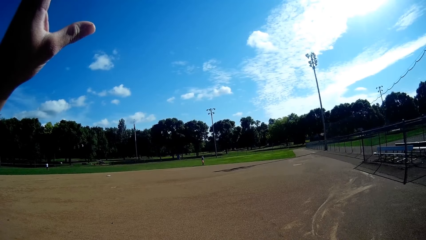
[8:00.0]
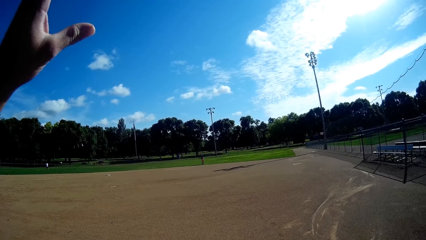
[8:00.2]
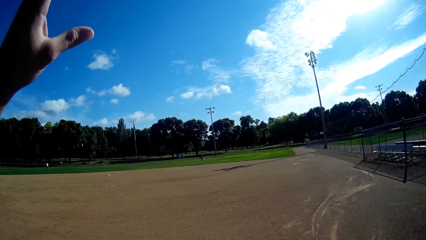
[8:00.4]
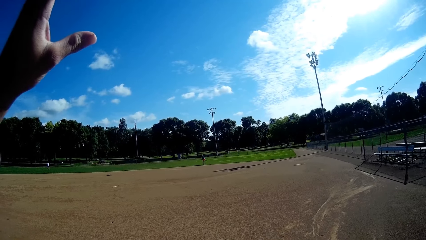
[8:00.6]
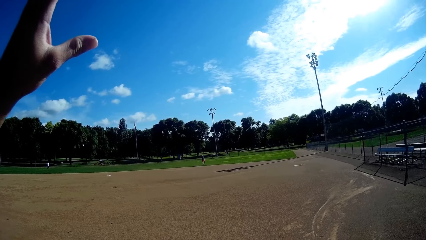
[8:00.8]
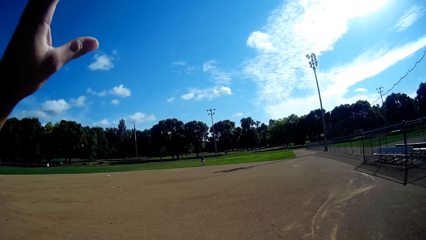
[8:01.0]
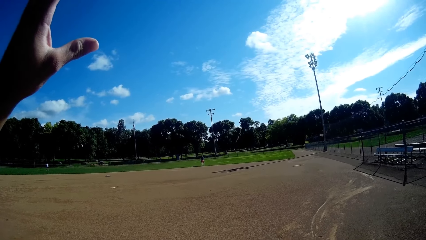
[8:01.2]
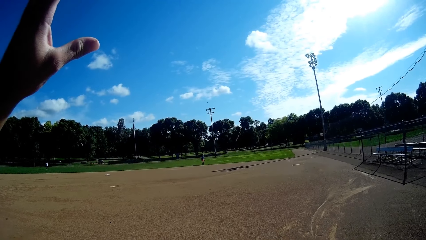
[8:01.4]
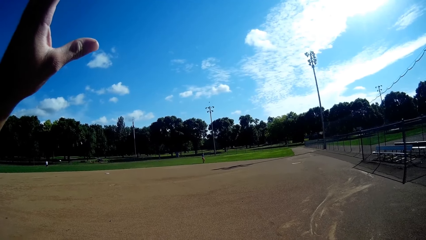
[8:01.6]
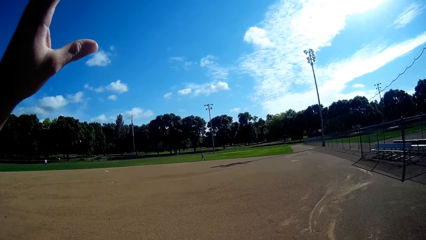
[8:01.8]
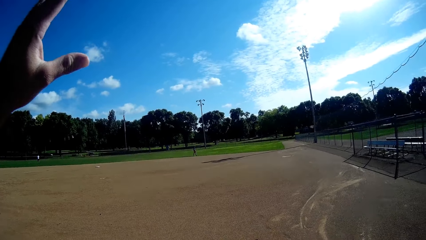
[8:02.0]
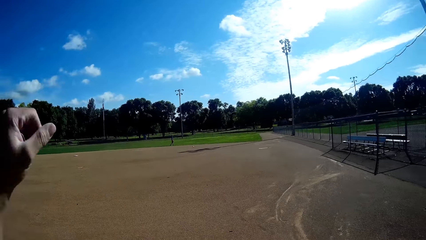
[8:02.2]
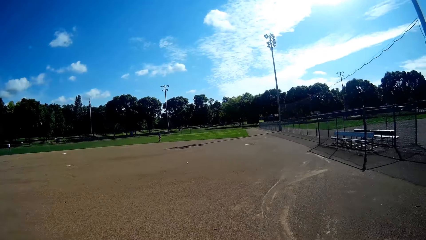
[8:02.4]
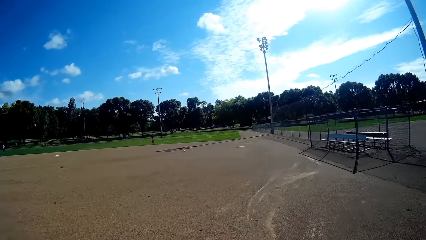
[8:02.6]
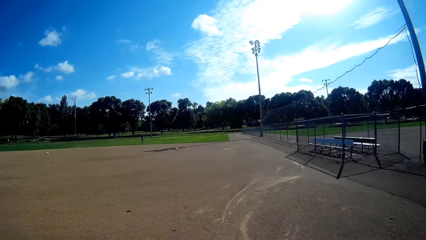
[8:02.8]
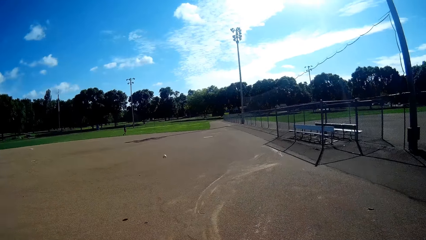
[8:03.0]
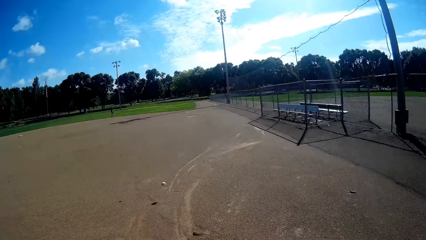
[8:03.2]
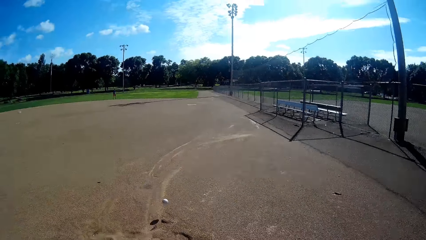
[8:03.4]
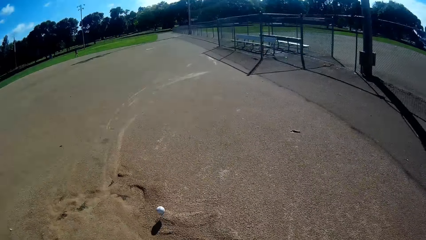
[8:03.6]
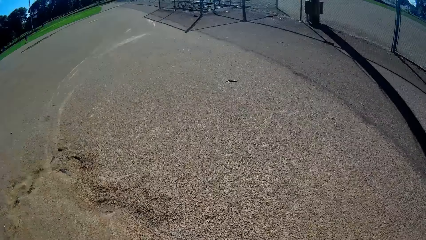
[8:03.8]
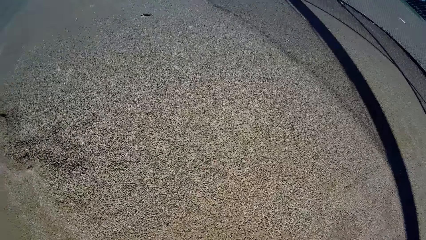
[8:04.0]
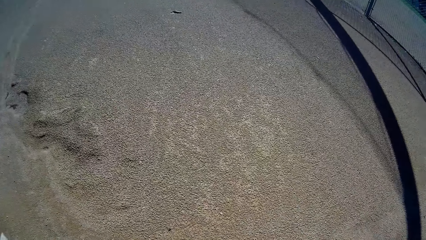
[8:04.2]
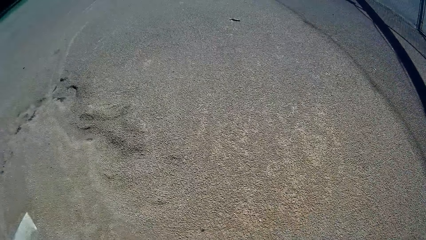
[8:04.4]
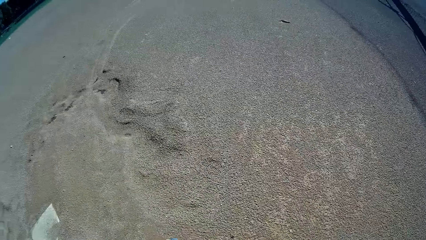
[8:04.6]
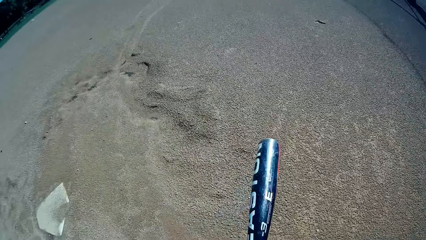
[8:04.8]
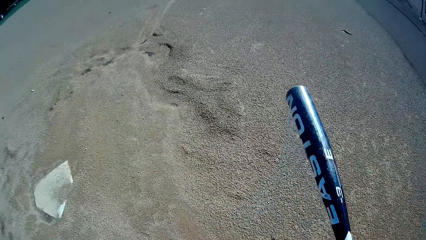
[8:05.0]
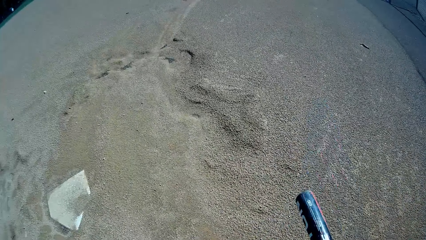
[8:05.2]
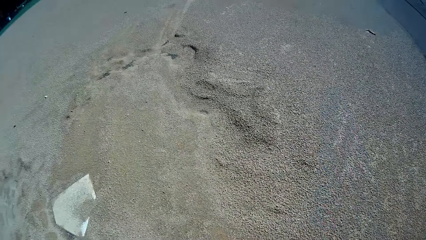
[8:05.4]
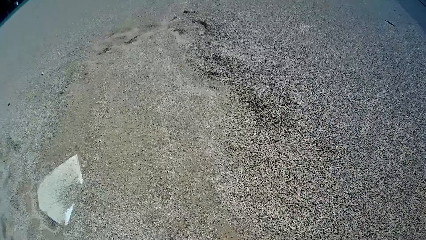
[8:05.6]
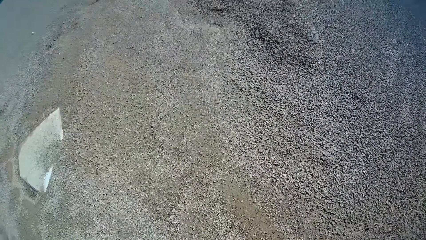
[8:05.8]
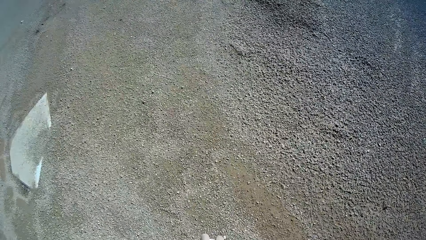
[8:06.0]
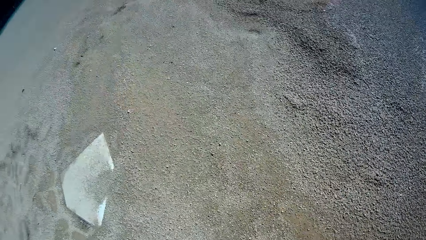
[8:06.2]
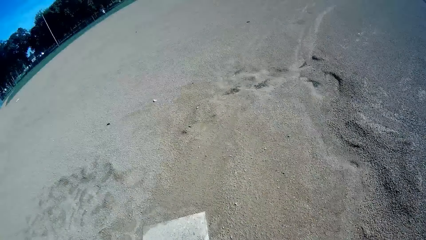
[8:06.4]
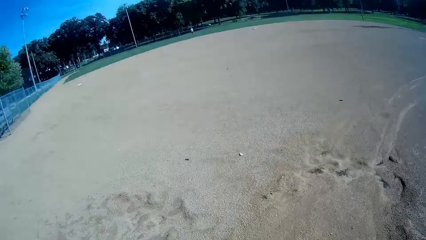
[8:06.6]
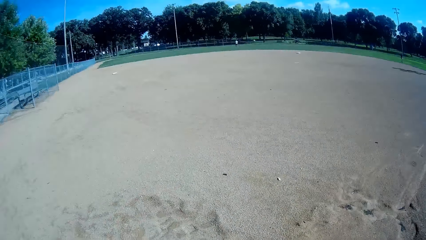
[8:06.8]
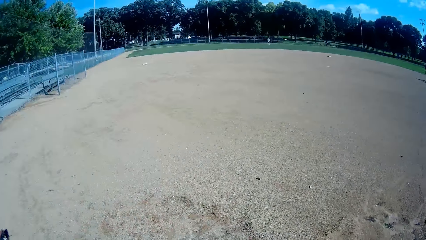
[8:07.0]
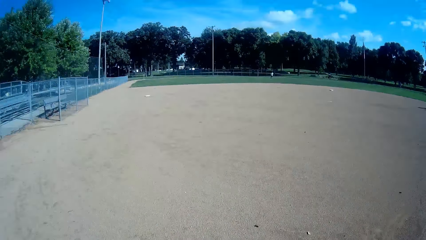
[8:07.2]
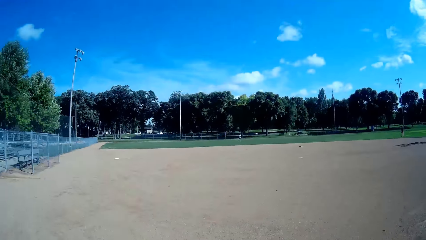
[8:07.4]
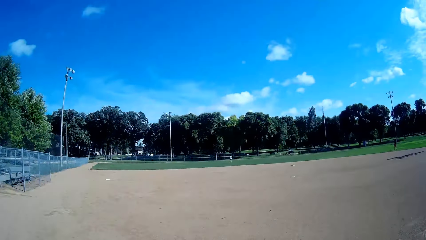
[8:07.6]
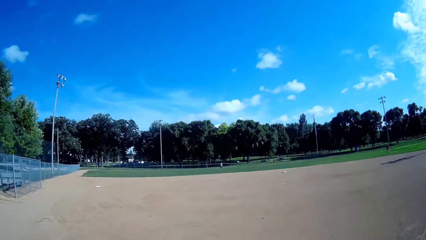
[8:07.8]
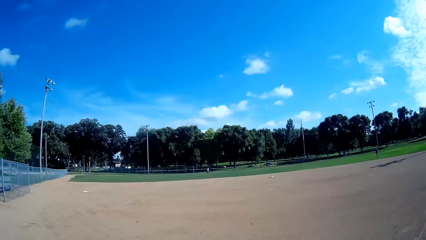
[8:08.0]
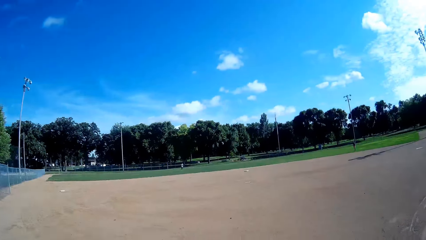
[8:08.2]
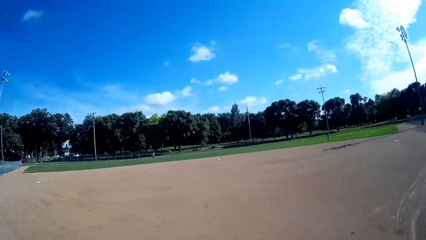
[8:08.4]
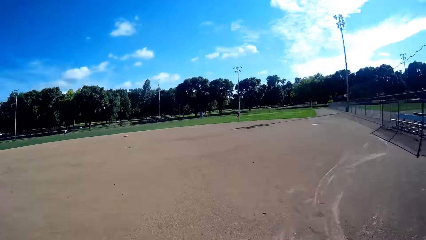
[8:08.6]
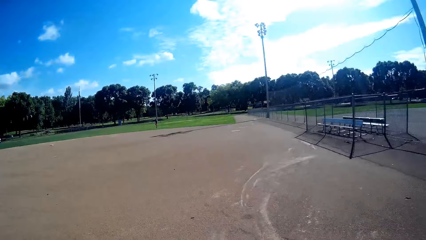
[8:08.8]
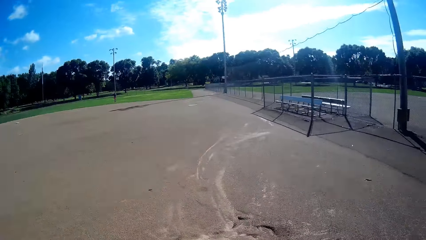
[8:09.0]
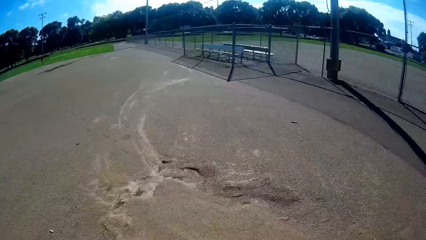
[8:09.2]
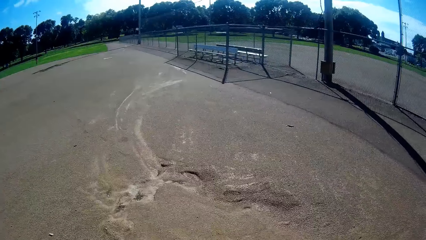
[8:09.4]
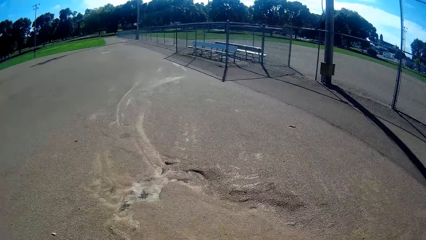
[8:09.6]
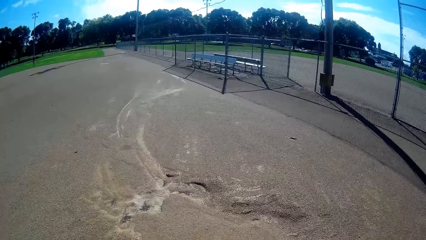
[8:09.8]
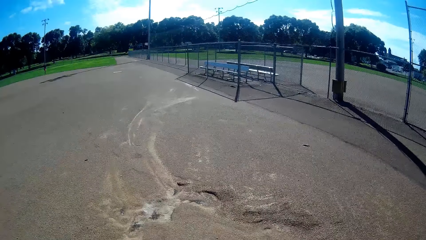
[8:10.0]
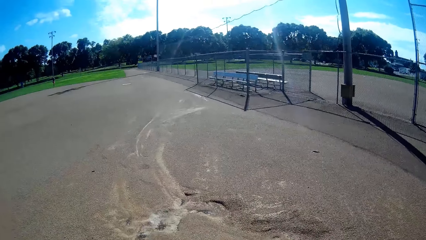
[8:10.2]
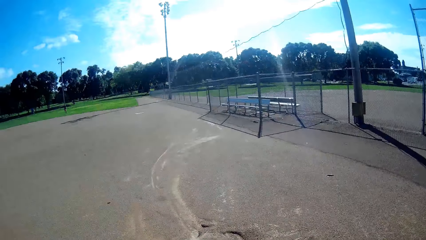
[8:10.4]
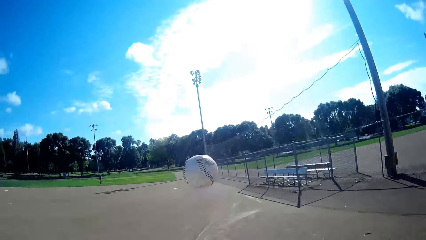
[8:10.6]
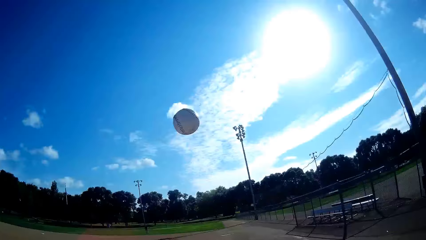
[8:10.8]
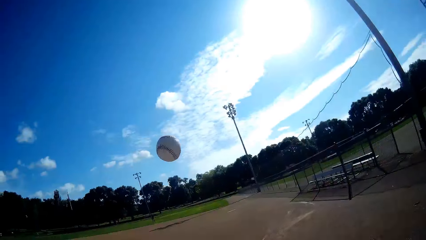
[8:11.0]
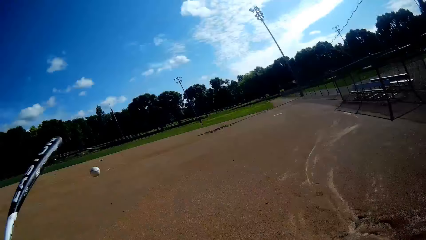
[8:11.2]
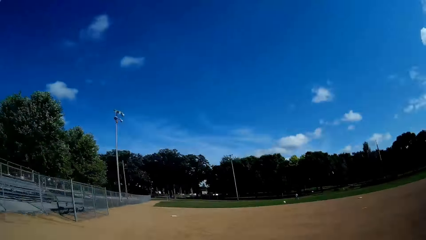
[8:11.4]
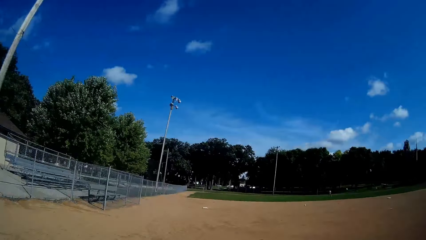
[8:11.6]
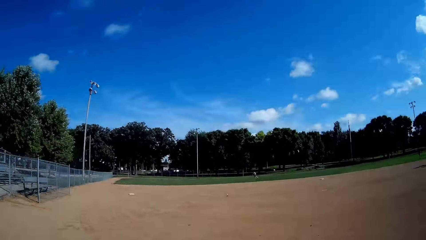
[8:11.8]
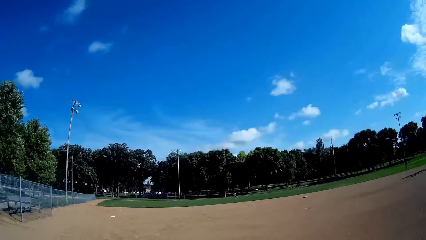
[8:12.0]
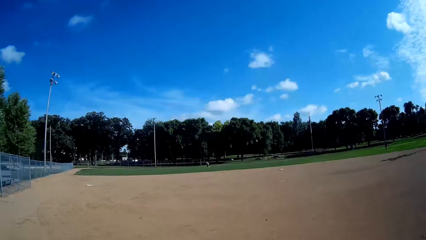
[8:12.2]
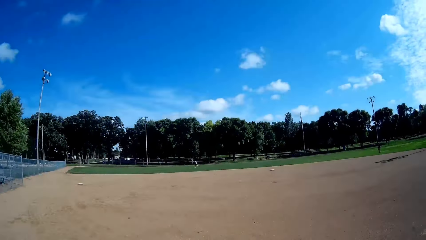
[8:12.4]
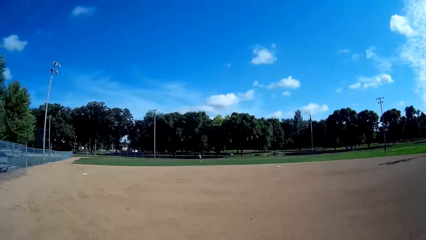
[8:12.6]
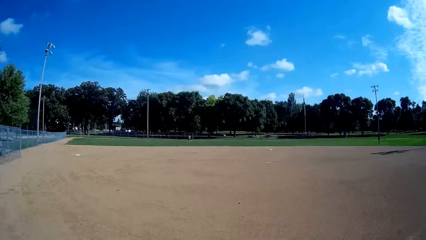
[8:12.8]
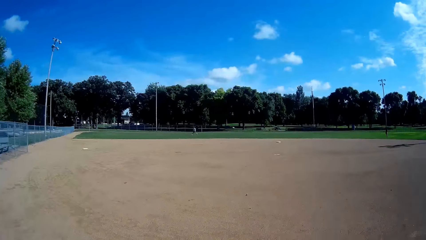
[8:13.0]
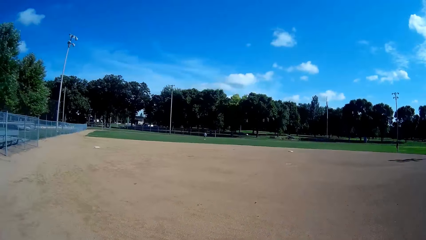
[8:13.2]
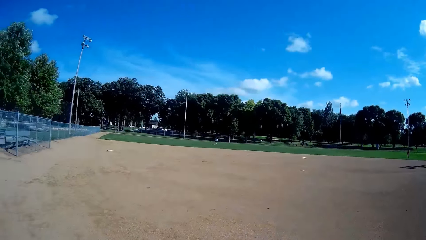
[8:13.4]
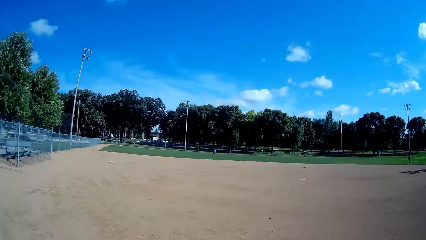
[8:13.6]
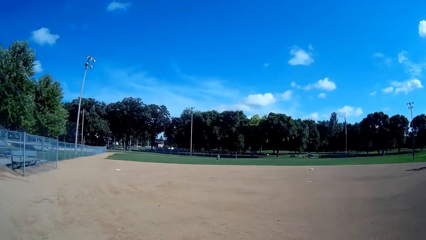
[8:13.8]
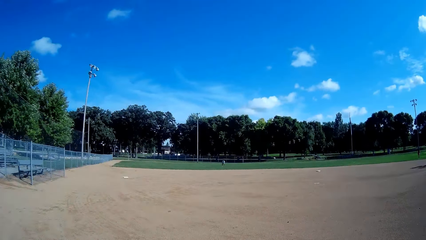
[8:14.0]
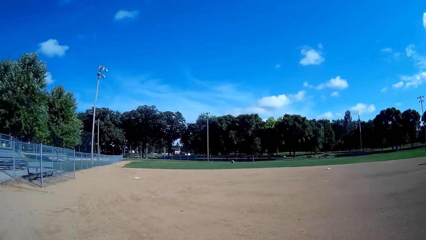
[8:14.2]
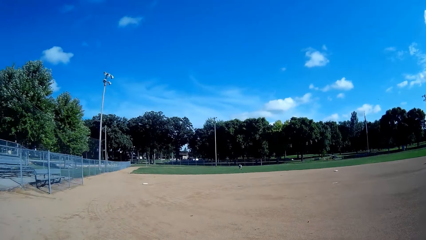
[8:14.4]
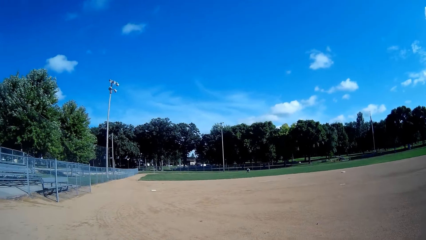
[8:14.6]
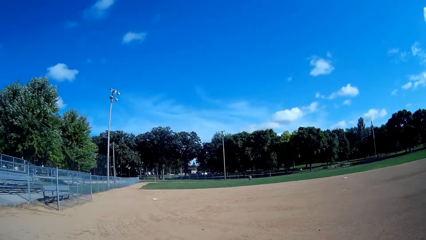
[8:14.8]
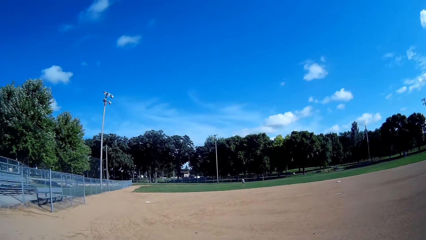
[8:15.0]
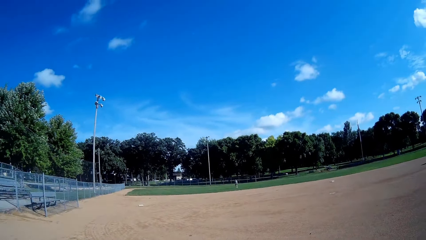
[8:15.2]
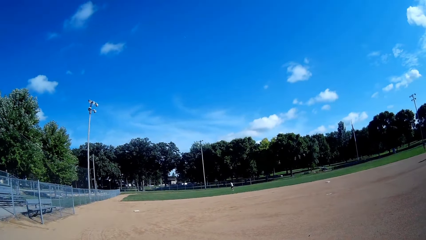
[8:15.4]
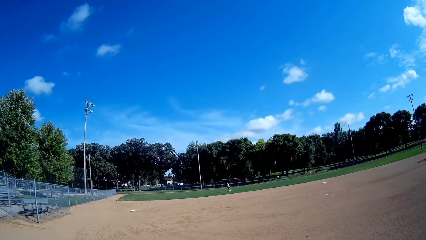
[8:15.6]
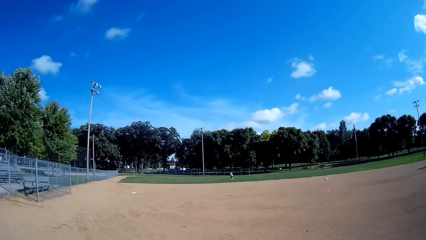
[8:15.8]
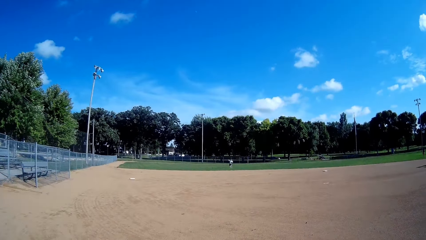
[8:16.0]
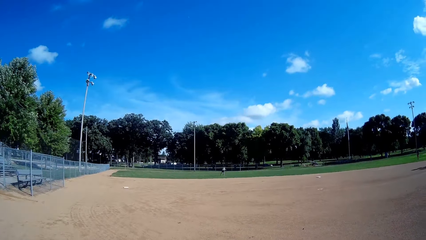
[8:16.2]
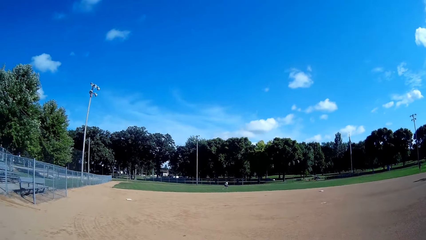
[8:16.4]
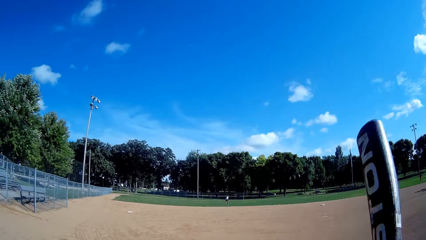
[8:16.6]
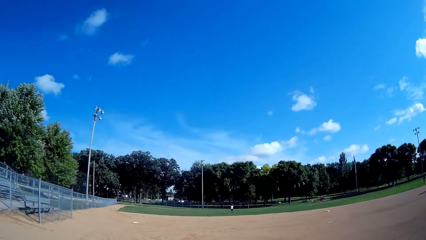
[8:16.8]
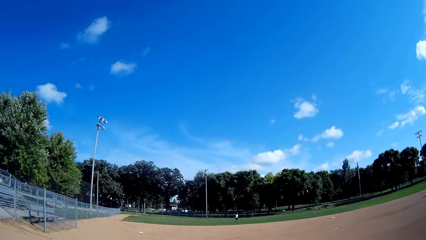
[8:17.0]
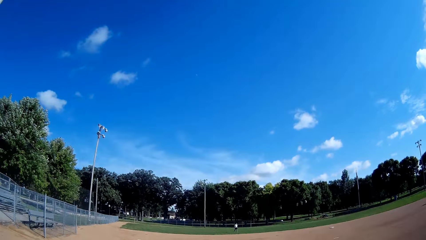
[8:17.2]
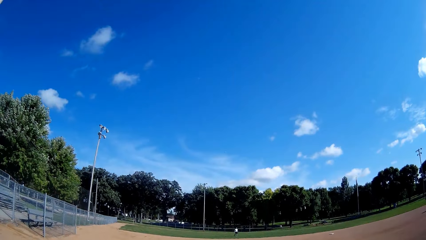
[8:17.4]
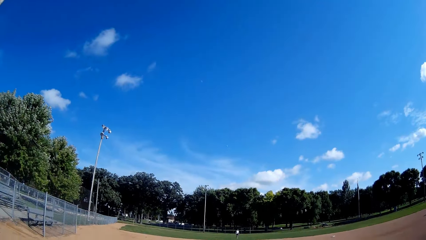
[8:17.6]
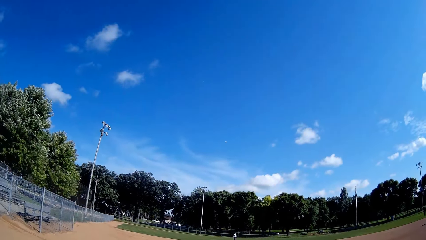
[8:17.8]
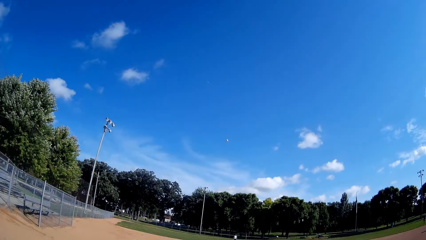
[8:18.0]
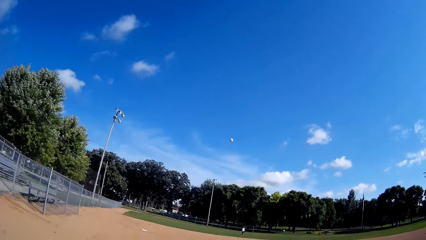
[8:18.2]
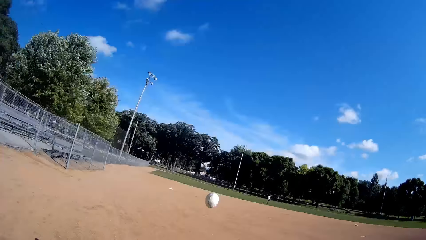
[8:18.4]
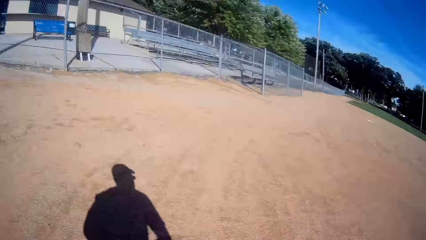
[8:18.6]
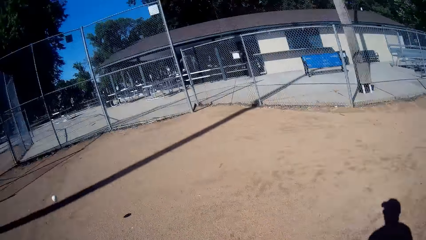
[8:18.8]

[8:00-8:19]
A man throws the ball. The camera wearer puts down his left hand. He plays baseball with the man and the boy in the field. Another man throws the ball. The camera wearer runs and throws the ball. A man catches the baseball. The second man waves the hockey stick.
